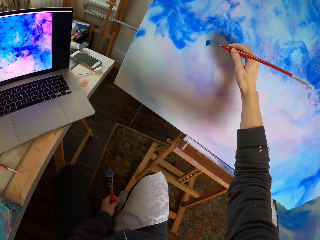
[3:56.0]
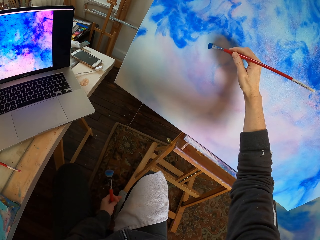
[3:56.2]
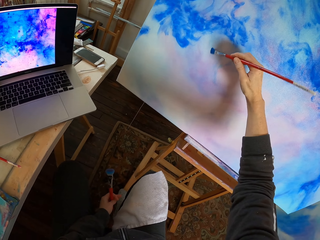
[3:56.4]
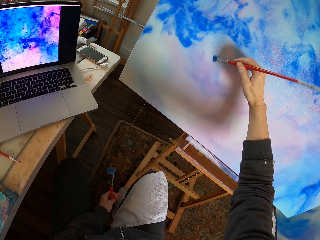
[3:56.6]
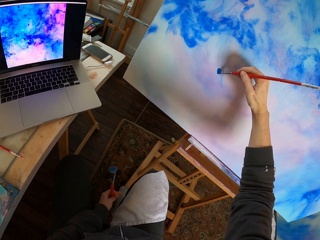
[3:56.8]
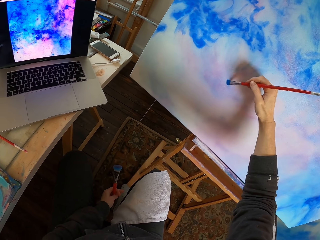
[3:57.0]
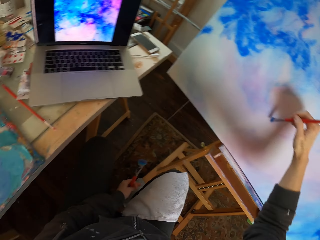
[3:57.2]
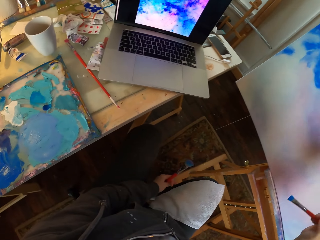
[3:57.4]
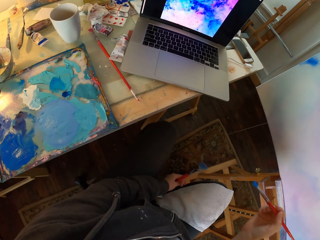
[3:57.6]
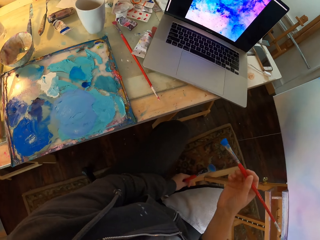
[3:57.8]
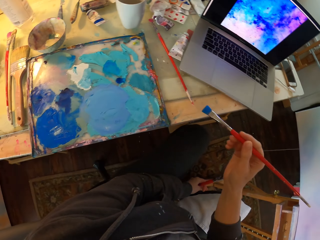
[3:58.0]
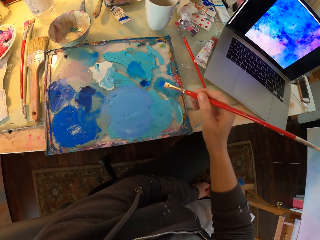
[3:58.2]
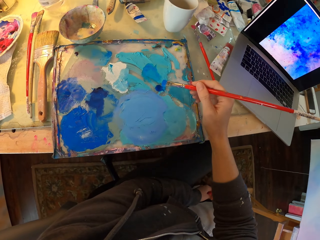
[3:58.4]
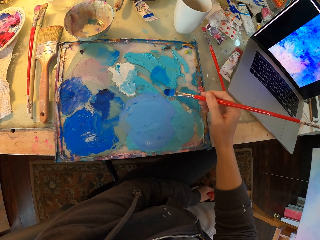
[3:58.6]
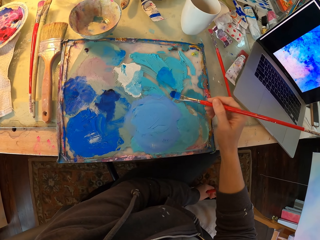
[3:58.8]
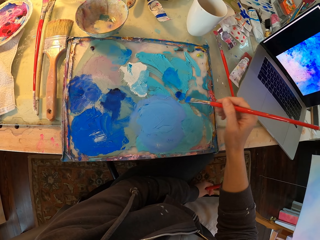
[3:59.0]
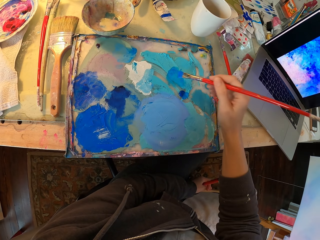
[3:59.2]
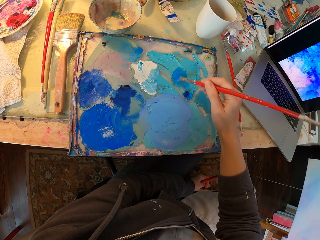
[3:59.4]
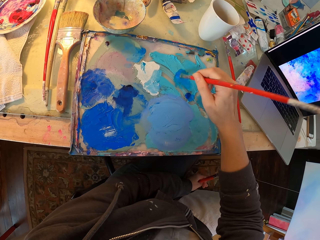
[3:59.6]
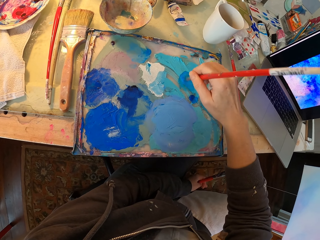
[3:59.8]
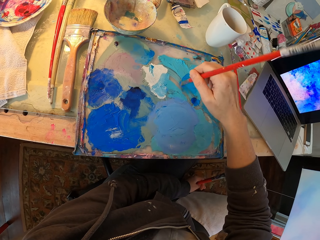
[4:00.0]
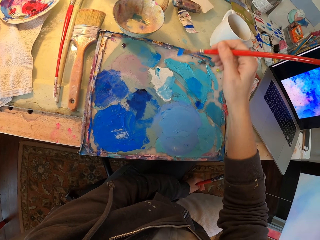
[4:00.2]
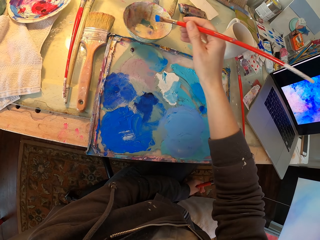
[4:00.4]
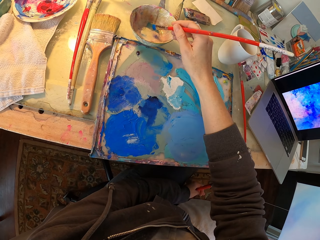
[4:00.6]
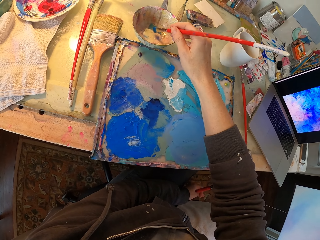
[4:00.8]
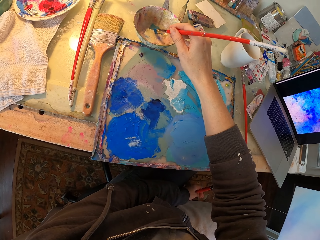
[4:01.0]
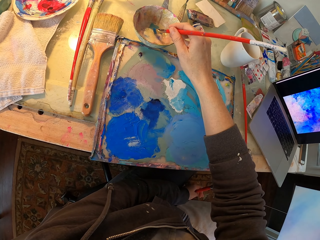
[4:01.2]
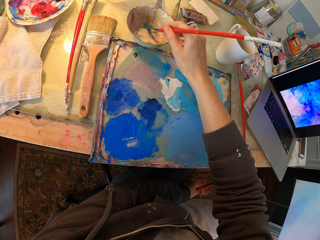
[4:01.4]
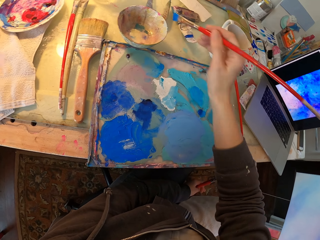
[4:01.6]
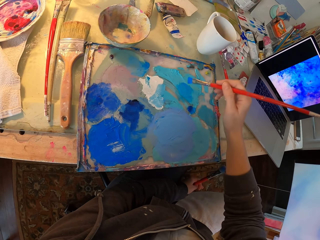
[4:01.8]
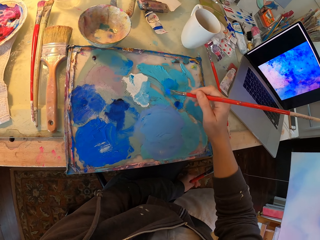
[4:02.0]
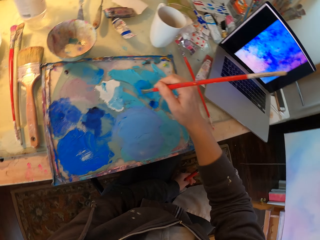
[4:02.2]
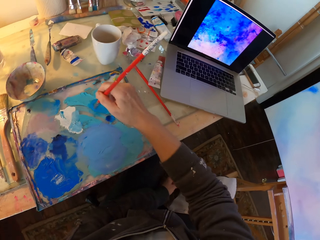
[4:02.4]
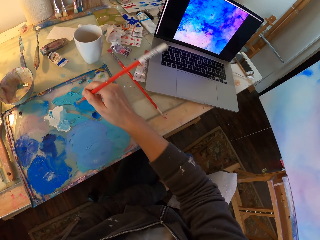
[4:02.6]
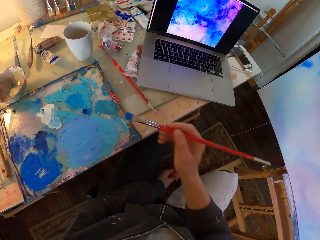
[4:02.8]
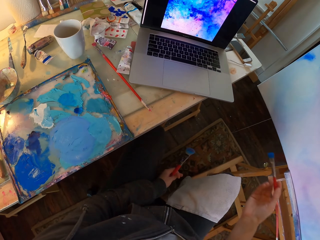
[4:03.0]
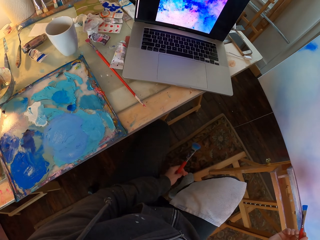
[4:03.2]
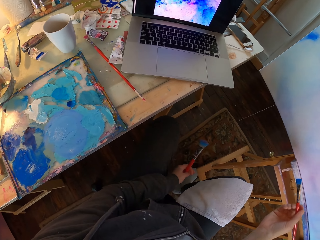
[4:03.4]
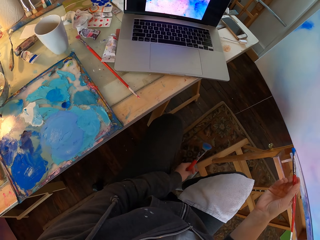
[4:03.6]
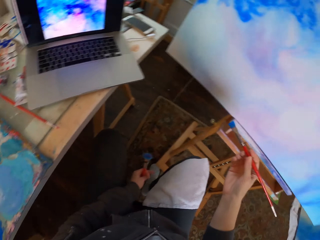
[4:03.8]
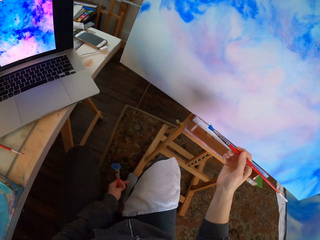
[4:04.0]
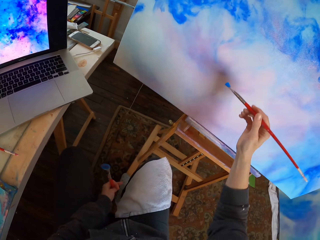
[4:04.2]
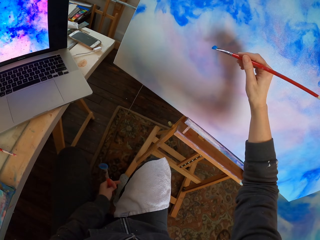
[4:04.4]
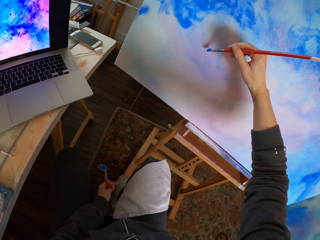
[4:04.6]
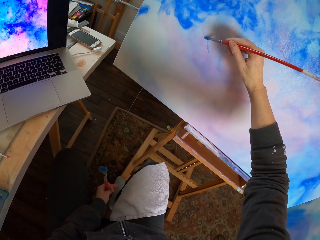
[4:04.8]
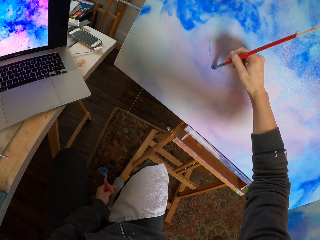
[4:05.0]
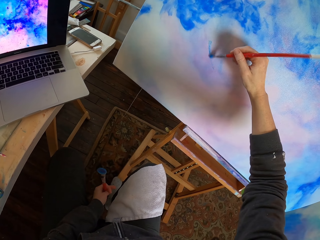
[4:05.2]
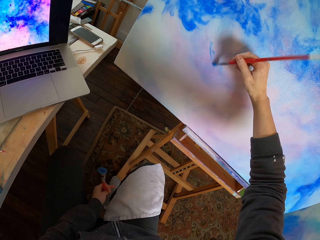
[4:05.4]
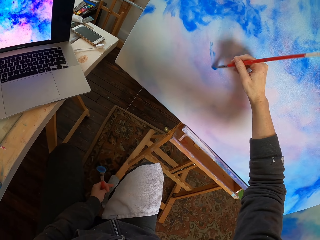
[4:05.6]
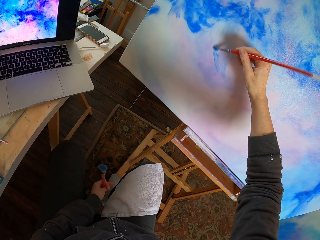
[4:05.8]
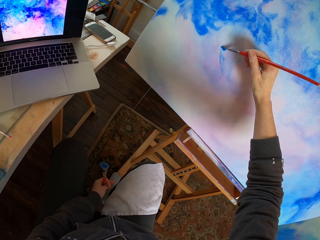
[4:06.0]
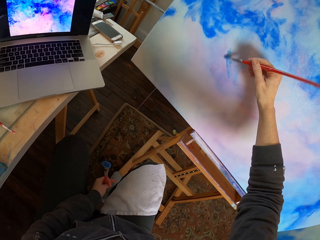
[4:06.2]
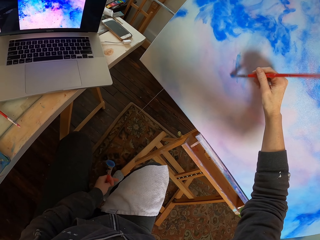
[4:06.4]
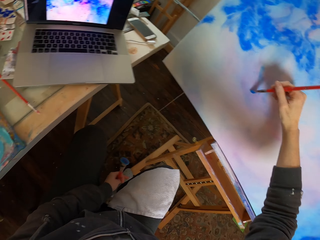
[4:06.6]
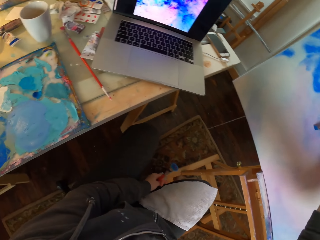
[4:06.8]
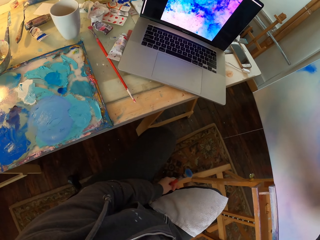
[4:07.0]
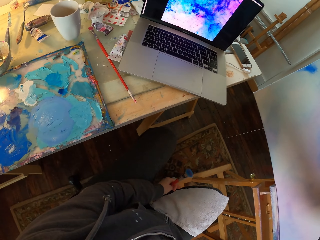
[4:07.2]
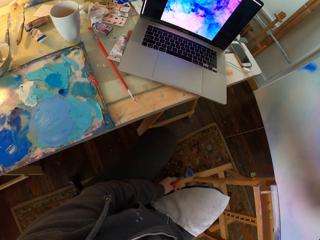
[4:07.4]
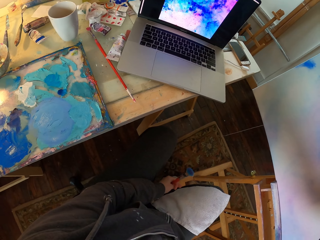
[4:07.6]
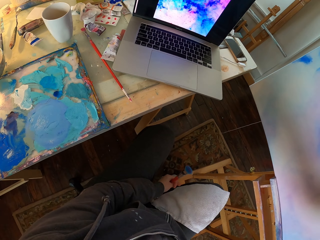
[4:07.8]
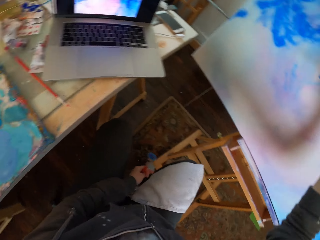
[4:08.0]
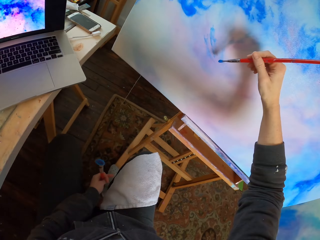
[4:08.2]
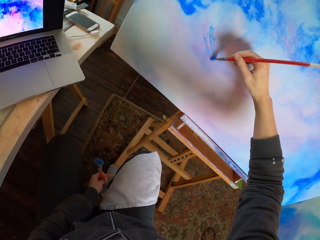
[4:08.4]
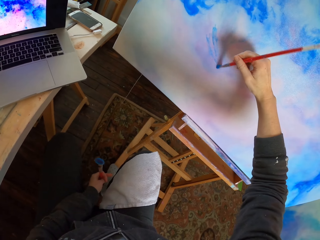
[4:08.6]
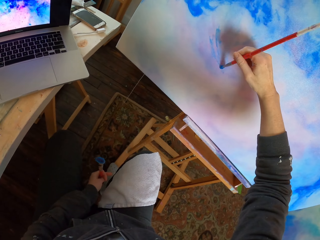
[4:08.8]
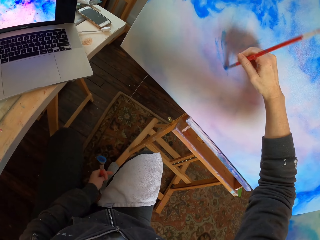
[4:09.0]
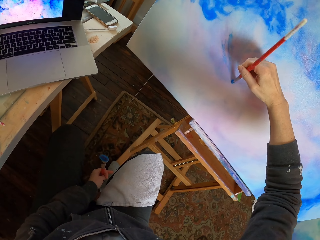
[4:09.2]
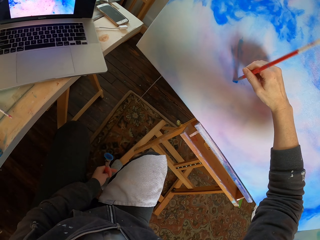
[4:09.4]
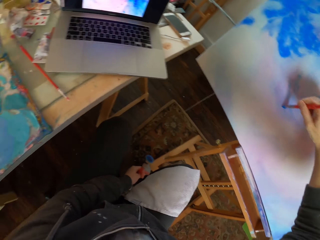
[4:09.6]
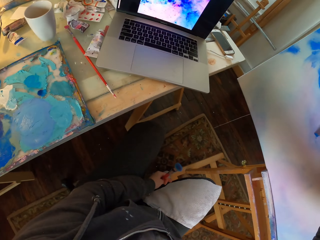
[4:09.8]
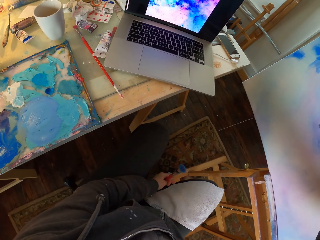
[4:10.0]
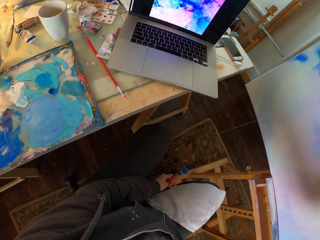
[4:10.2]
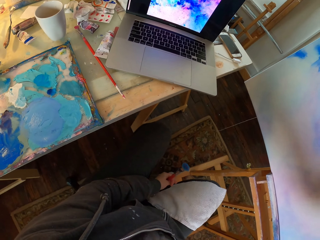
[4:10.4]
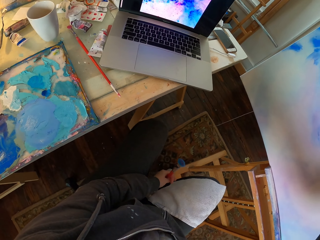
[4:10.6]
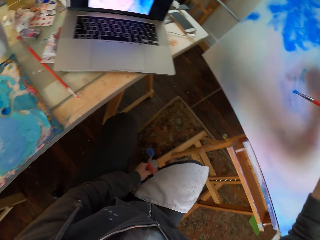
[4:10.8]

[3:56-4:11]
The camera wearer dips the paint brush in the blue paint paste. They dip the paint brush in a bowl and take a paint from the bowl. They dip the paint brush in the blue paint paste. They paint using the paint brush.

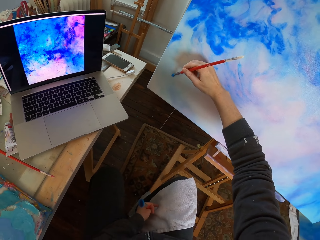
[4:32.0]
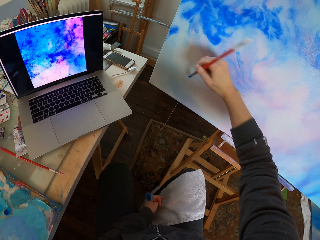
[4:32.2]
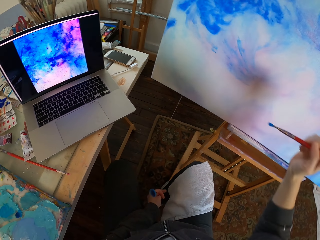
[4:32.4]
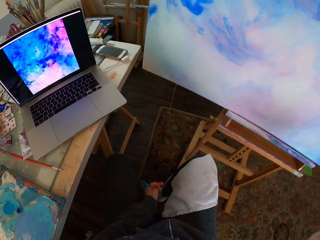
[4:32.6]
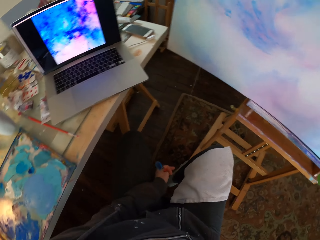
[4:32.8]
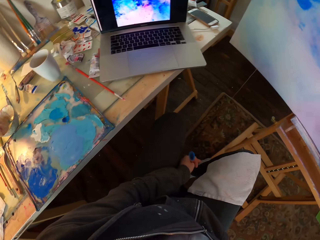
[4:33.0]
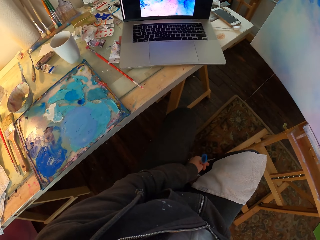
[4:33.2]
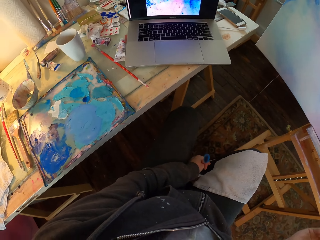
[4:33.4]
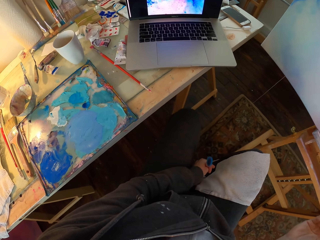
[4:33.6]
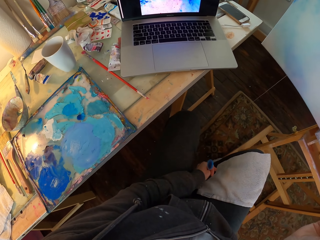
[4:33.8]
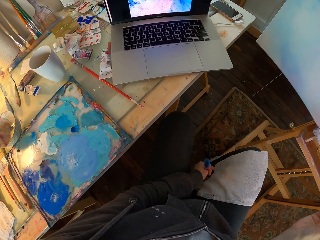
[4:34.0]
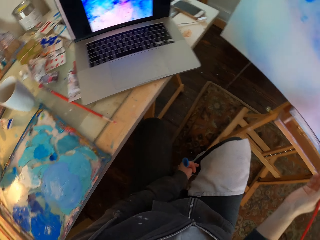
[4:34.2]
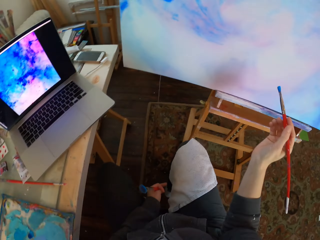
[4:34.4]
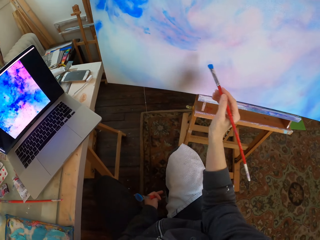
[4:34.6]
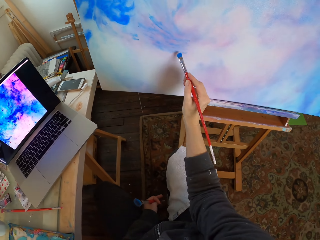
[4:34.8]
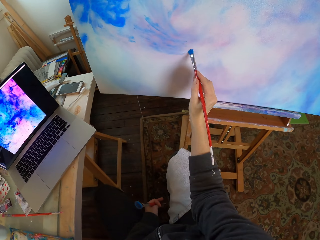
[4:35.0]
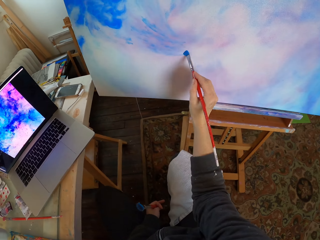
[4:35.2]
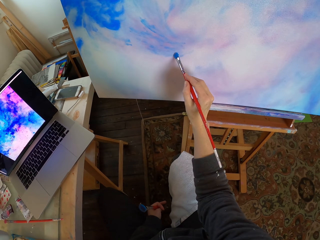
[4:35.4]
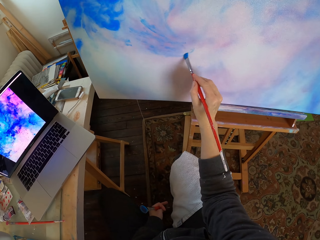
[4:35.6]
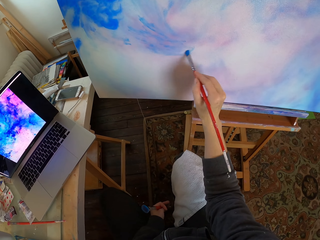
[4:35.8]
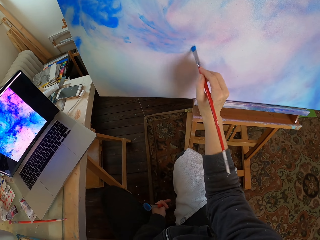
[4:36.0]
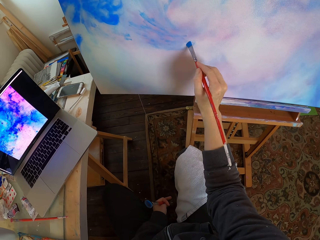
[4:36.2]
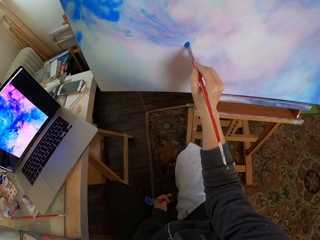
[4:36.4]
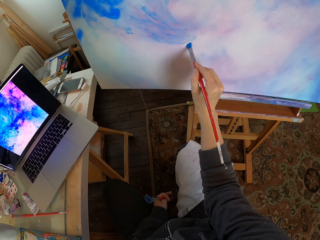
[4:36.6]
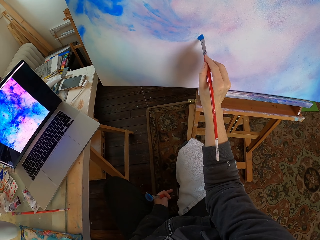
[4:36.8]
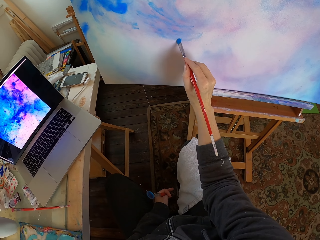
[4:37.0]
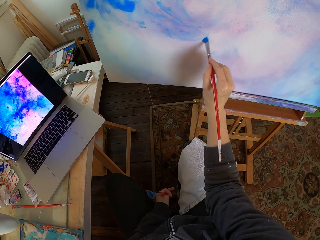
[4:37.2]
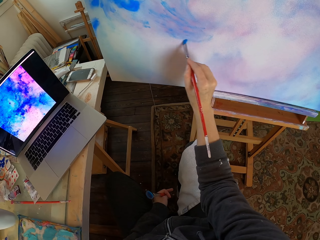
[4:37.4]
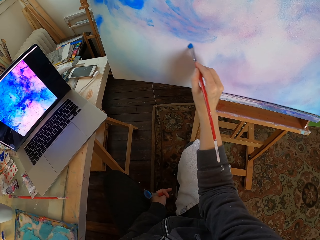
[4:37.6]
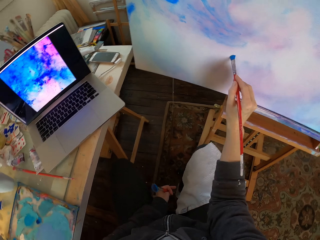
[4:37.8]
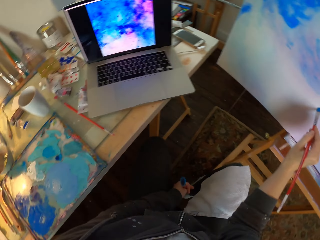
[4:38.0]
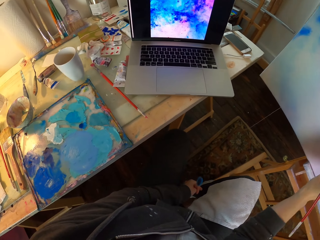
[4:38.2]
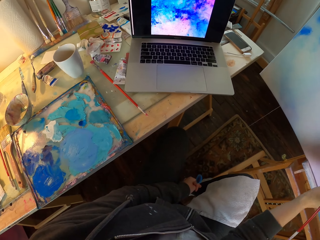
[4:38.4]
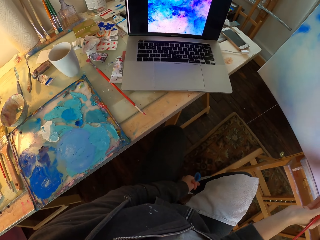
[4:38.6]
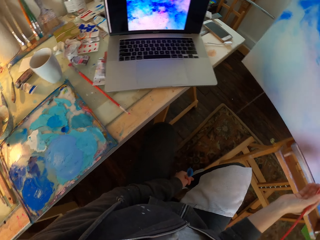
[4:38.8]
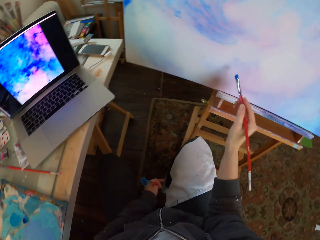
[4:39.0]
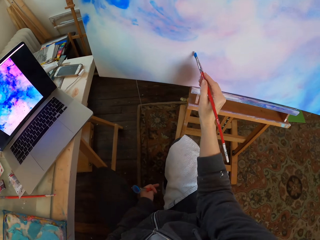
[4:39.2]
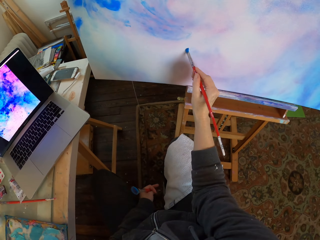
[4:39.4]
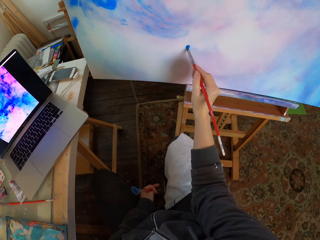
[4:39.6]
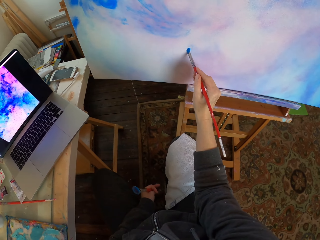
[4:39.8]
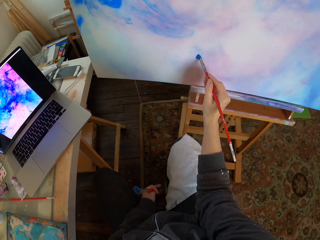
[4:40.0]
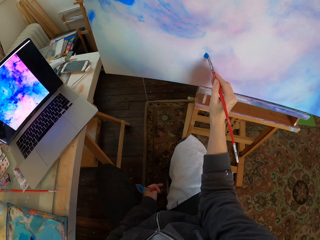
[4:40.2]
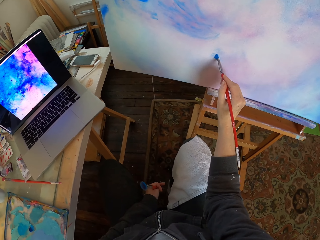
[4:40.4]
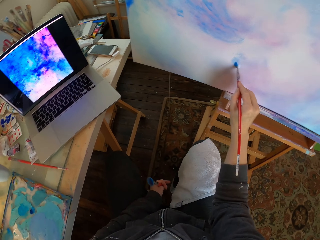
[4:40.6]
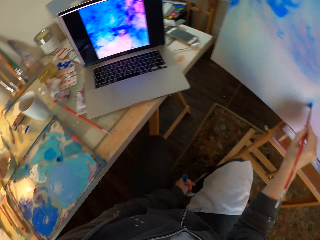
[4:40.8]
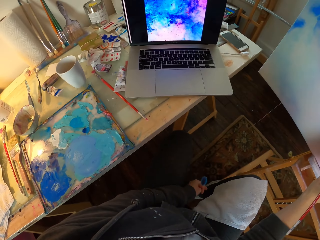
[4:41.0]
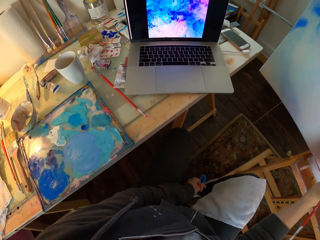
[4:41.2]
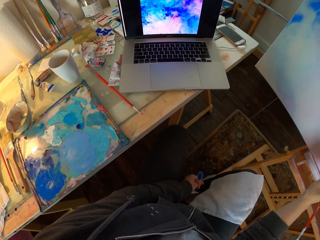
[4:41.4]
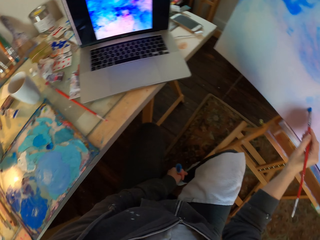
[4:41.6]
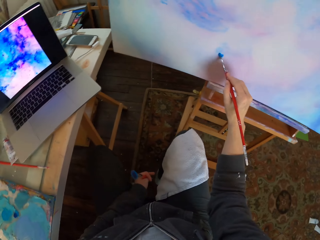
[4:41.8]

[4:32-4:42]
The camera wearer looks at the painting. They paint with a paint brush.
